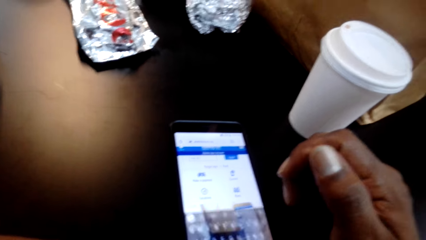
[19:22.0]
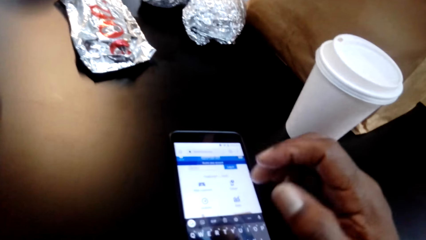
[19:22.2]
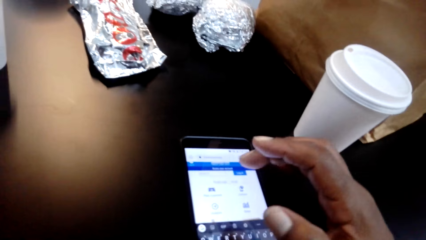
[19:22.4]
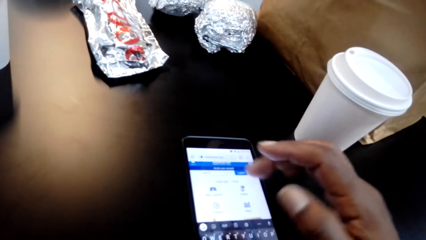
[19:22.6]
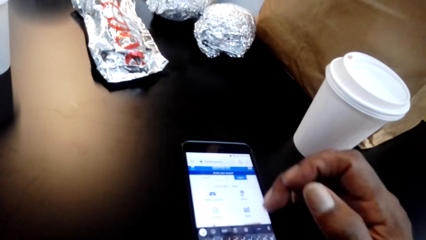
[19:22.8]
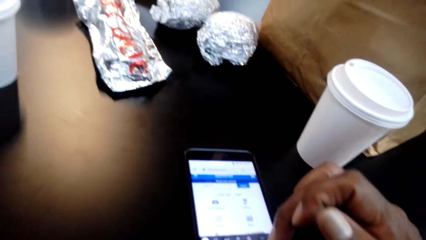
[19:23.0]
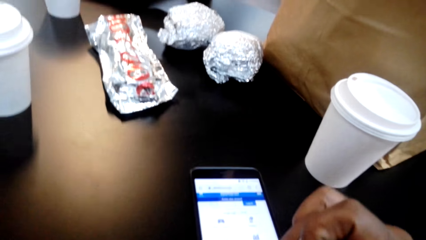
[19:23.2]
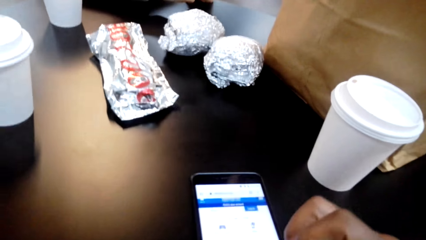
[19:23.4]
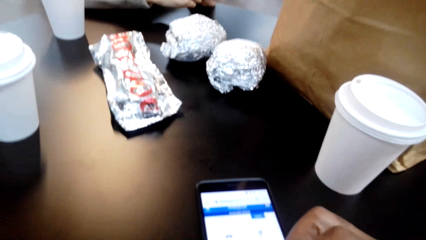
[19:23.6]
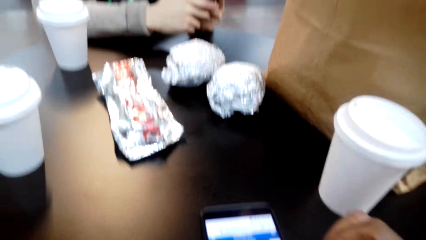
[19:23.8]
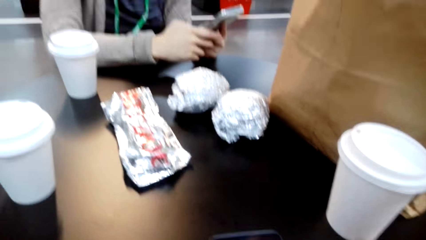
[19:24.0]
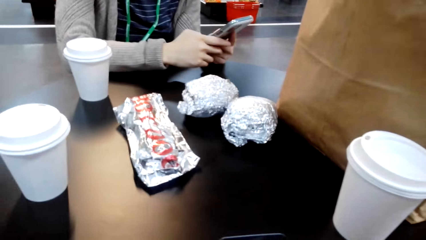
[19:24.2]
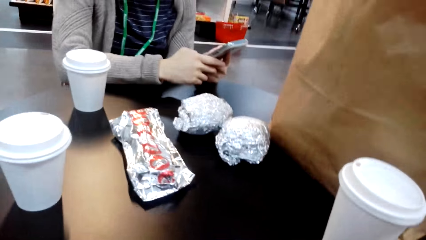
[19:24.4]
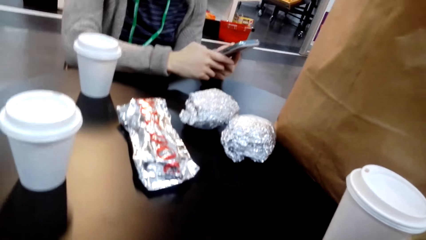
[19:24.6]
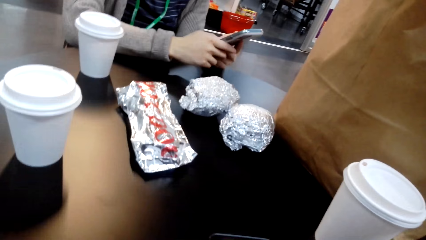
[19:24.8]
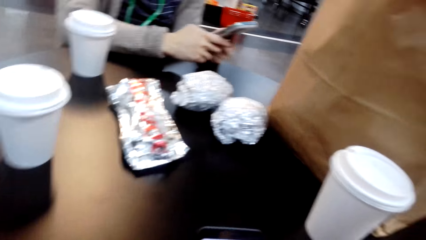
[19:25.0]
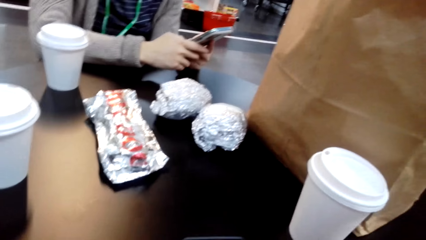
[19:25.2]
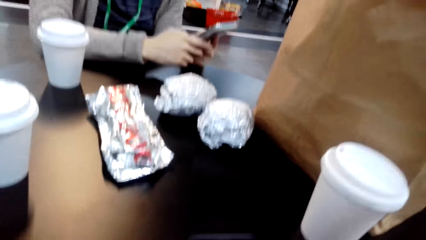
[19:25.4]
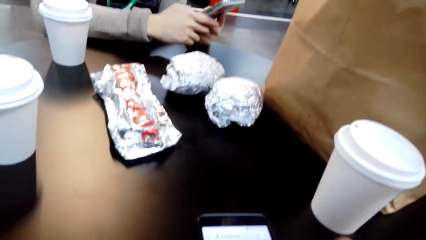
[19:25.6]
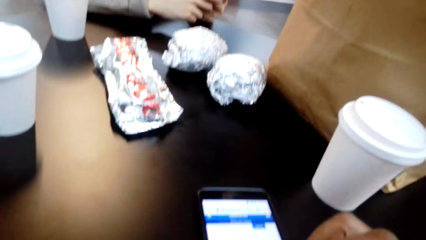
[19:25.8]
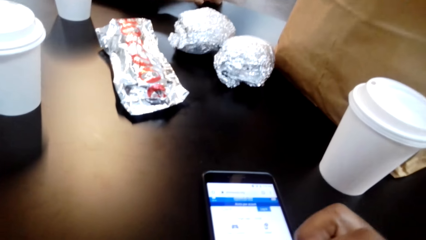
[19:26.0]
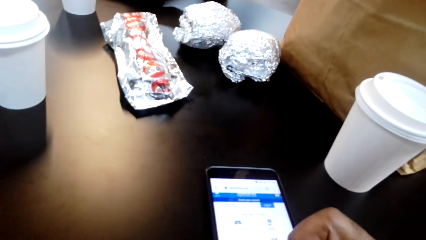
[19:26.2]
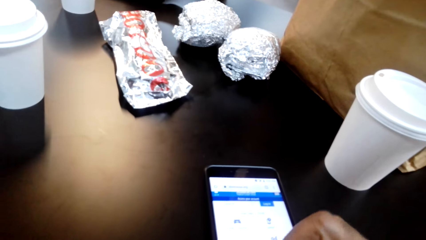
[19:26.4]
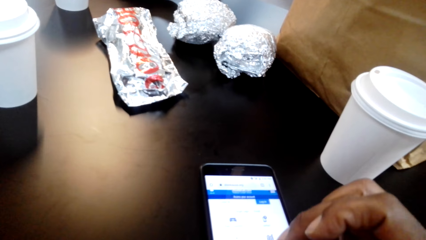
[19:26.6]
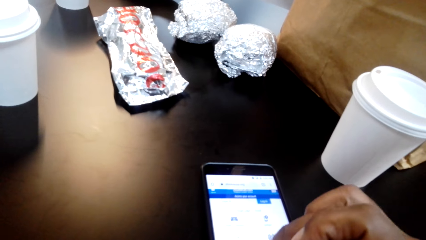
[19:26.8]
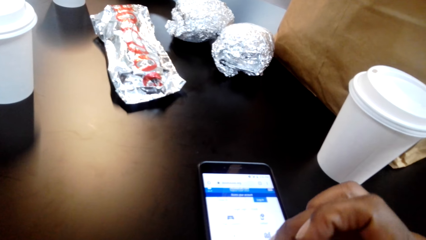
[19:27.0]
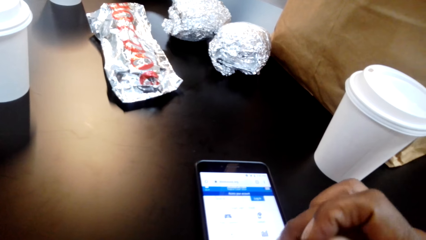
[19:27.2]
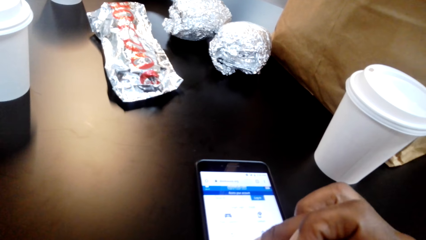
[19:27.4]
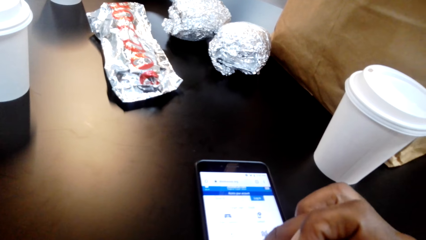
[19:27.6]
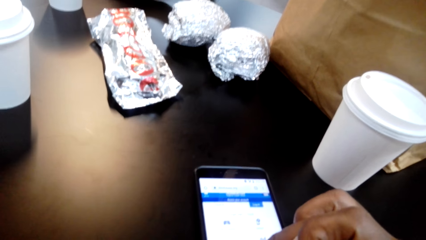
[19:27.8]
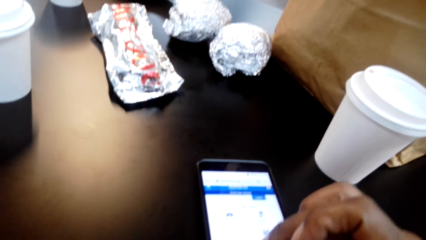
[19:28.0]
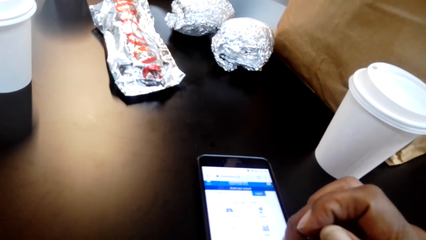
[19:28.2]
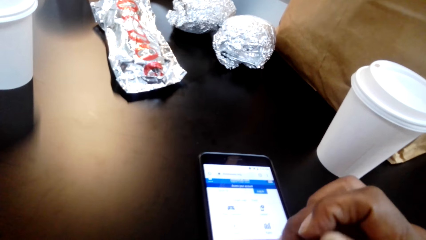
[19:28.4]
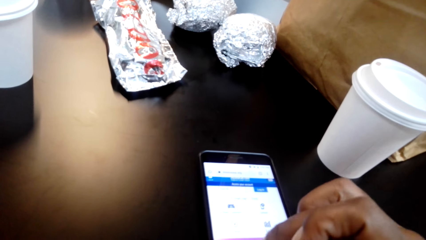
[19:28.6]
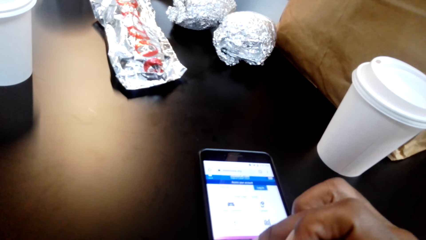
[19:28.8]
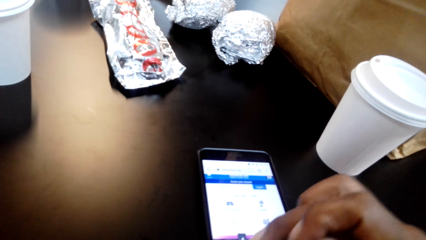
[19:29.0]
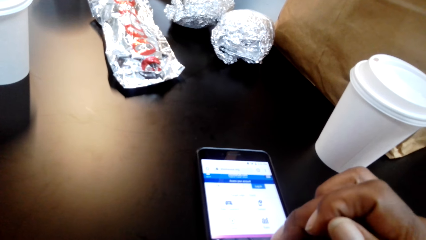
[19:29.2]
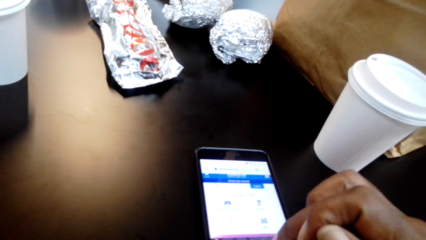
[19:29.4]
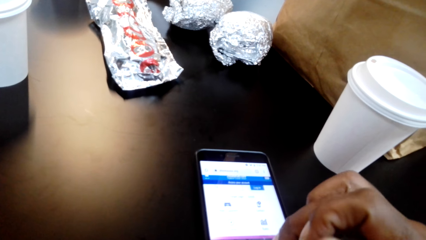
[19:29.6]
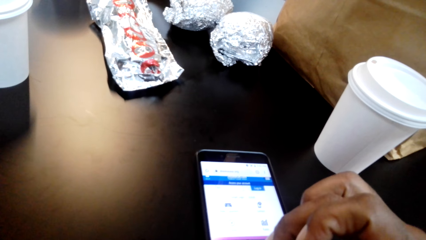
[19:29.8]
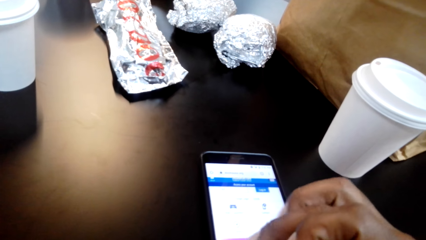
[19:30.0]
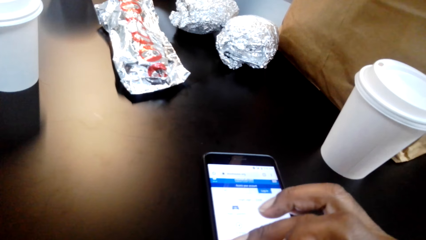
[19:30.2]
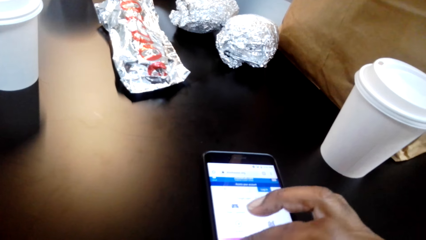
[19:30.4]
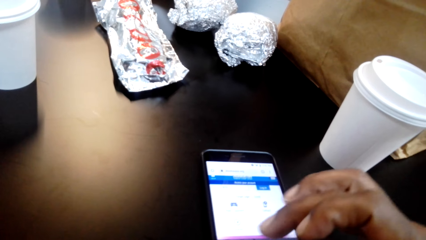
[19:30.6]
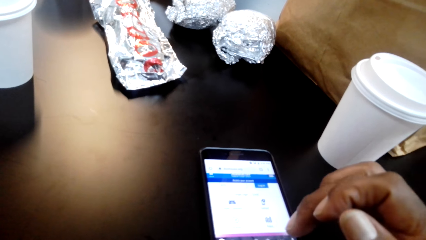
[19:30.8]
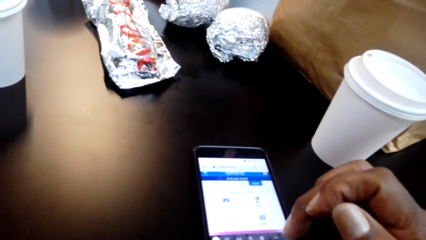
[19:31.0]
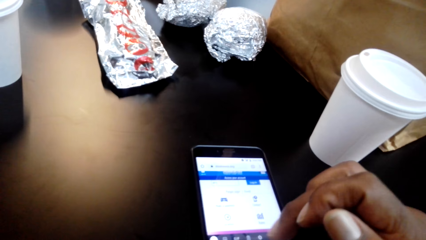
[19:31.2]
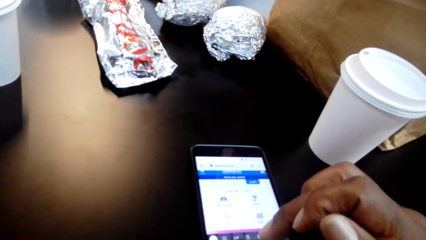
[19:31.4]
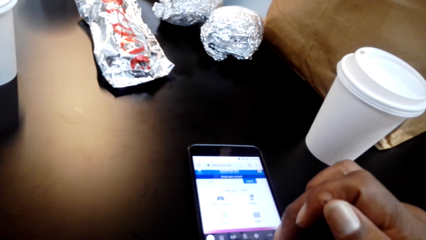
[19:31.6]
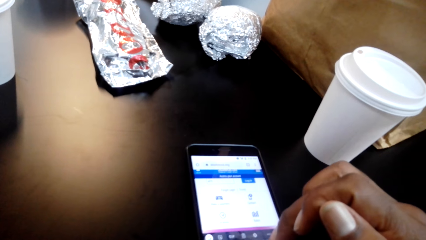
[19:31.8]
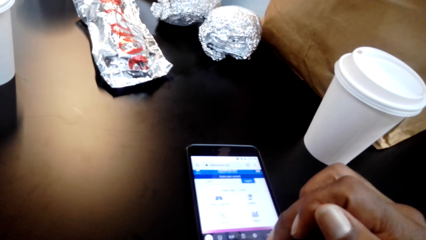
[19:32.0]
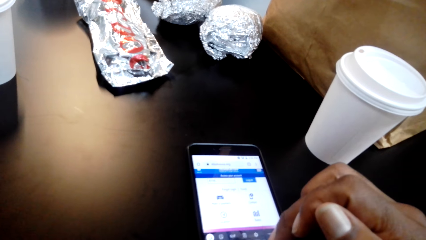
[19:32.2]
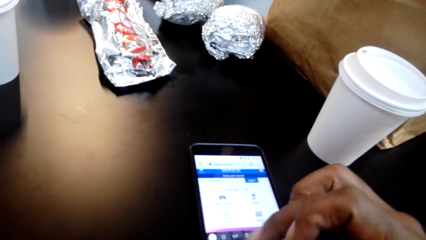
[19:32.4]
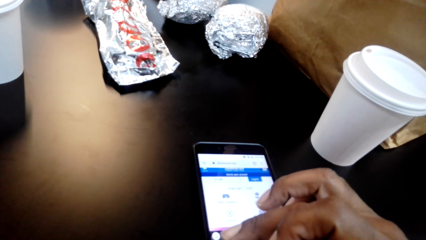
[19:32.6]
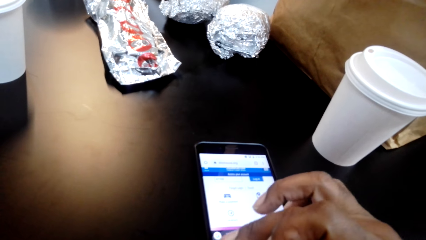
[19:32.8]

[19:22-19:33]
The camera wearer types on the phone. A woman holds a cellphone. The camera wearer dials the phone.

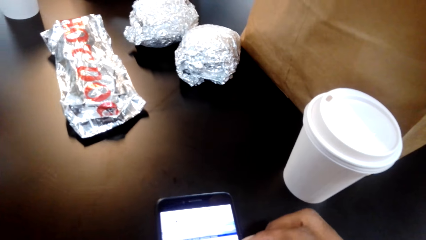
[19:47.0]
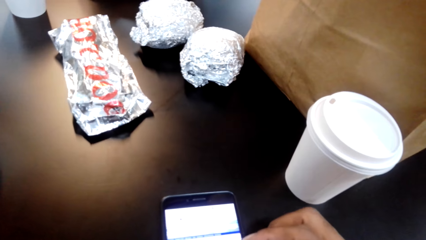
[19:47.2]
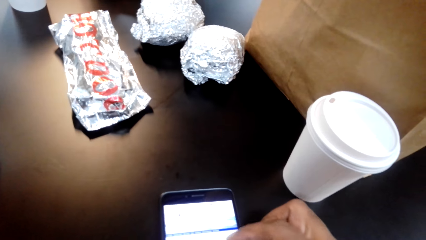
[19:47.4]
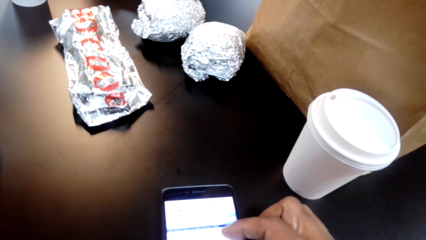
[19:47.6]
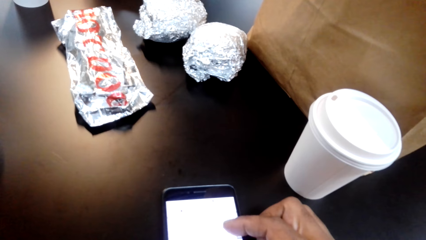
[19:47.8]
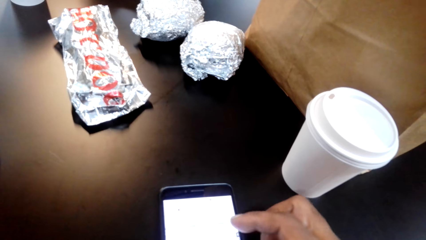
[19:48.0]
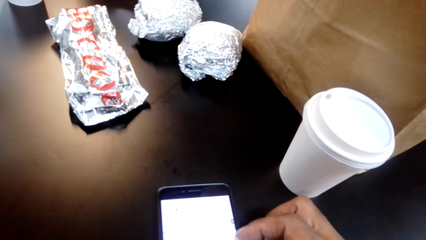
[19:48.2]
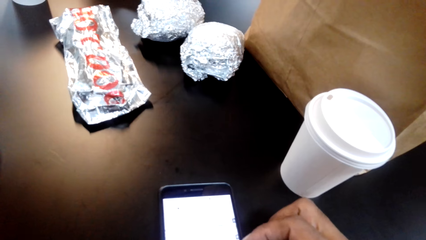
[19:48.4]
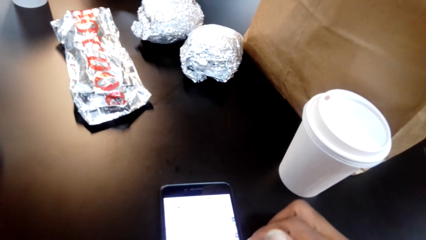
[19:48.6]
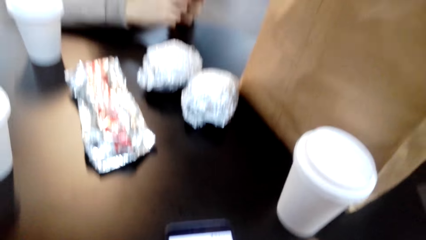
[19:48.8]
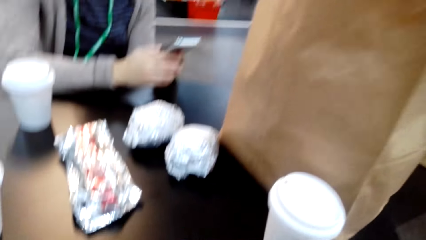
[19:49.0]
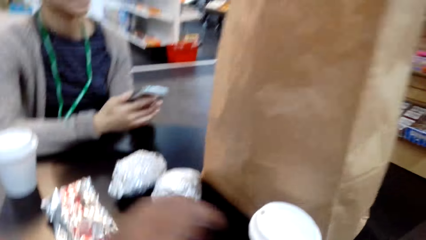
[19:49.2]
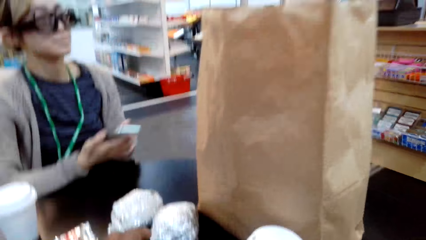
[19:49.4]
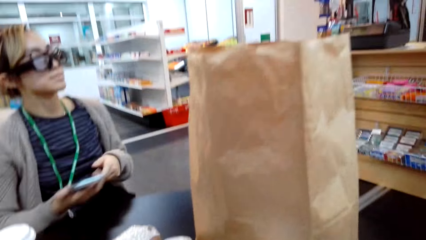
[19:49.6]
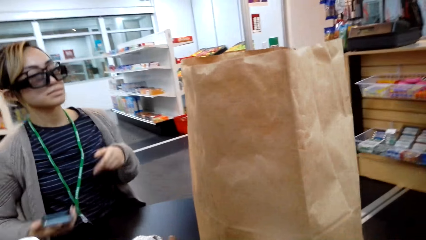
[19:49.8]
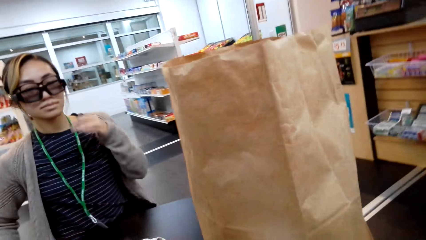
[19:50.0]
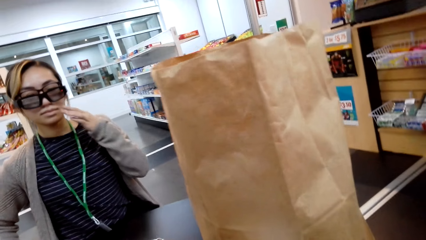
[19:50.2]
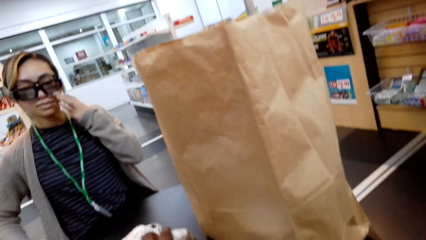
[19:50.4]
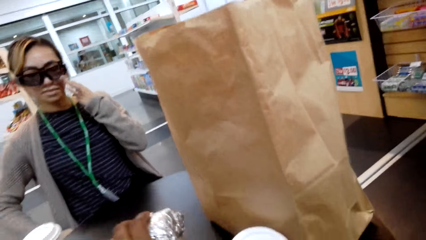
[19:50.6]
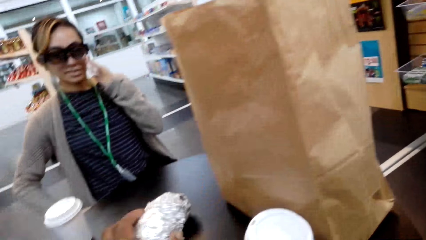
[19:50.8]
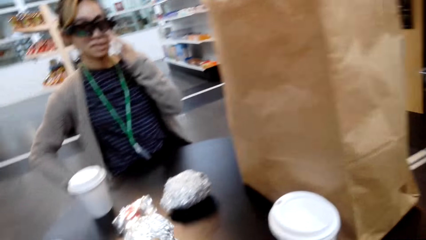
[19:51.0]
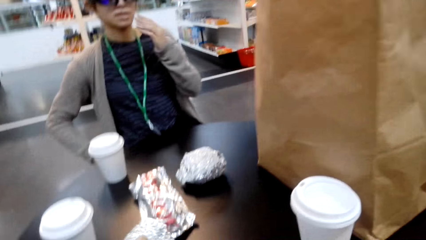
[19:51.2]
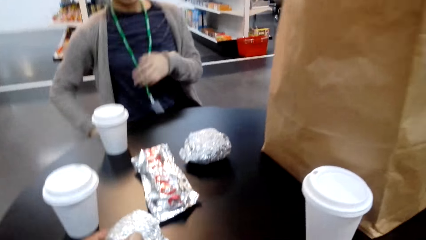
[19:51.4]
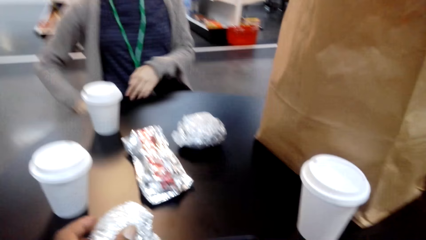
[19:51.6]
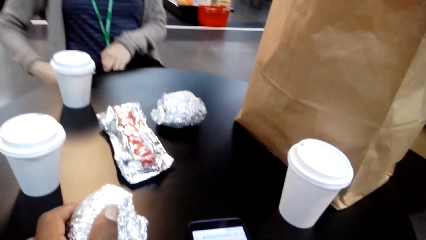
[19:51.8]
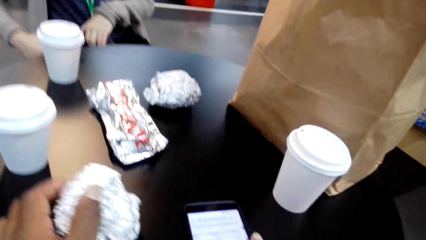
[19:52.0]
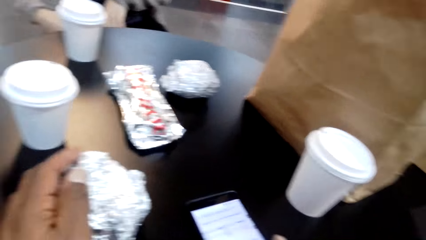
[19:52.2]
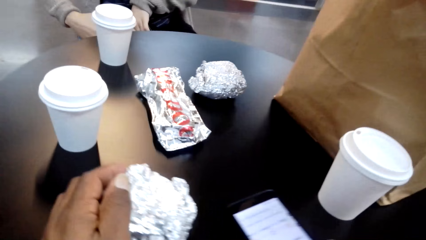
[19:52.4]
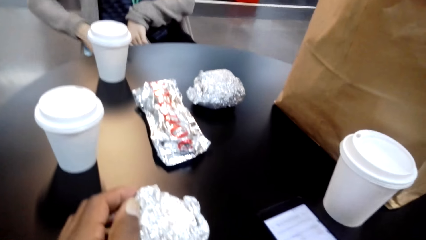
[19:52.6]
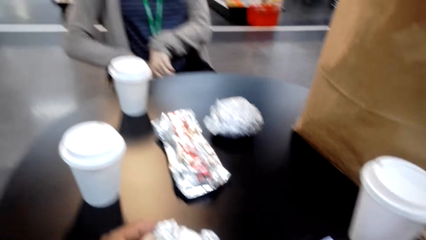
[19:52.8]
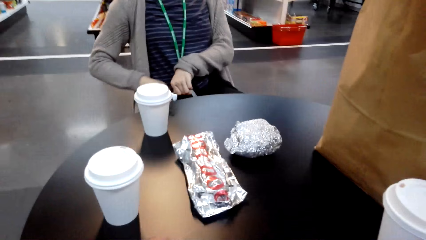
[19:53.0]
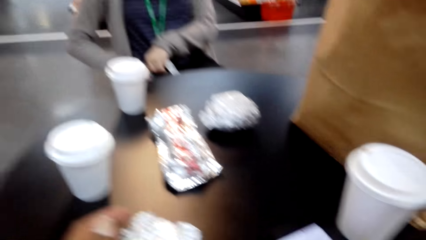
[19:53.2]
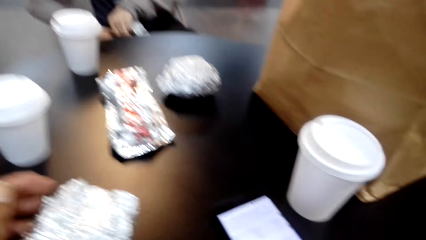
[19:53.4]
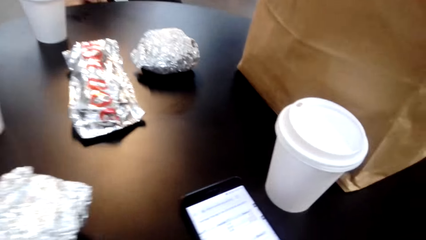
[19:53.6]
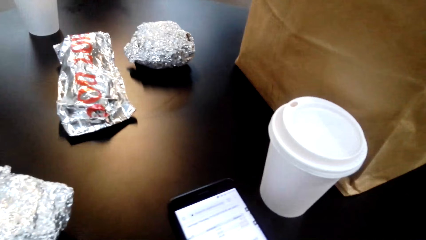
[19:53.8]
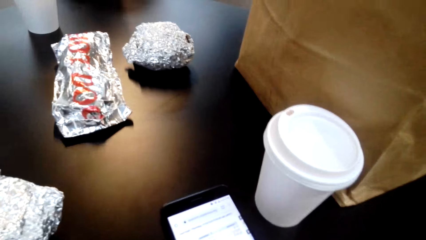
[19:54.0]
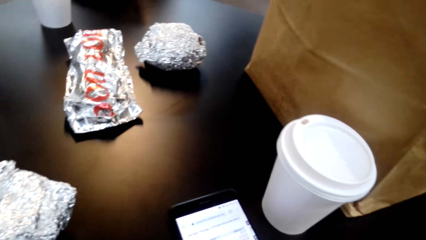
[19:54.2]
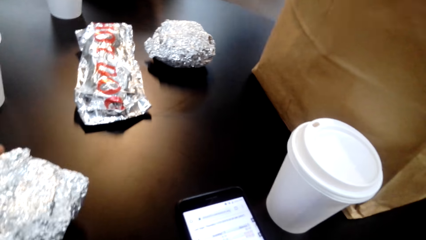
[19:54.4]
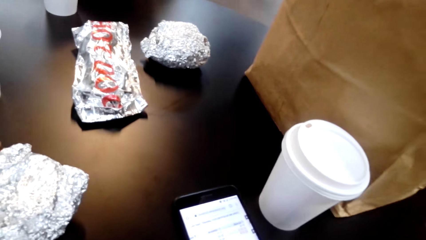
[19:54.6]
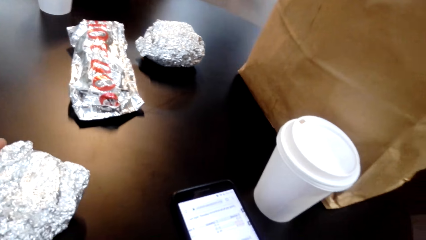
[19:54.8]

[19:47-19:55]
The camera wearer scrolls the phone. A woman touches the phone. The camera wearer takes wrap food from the table.
